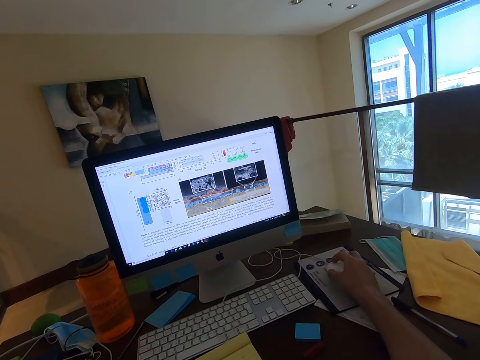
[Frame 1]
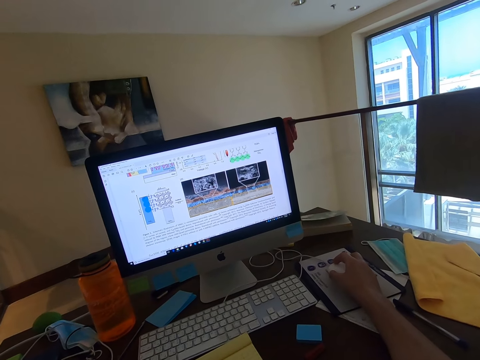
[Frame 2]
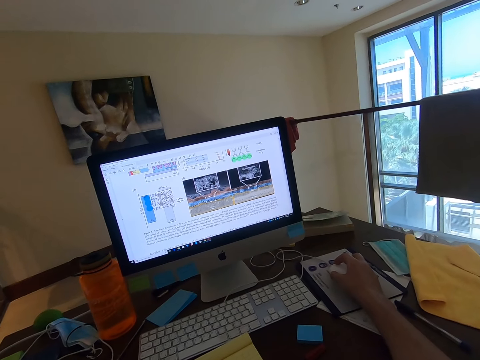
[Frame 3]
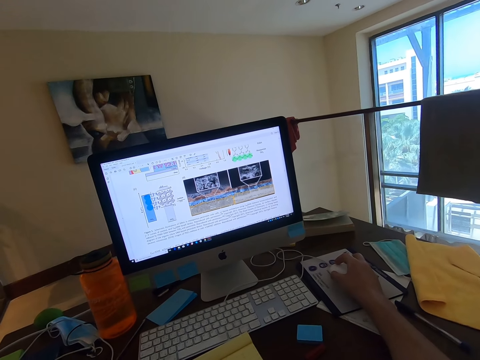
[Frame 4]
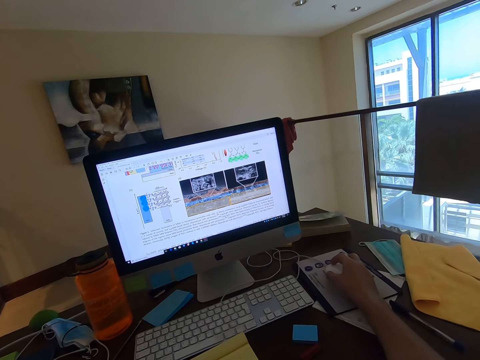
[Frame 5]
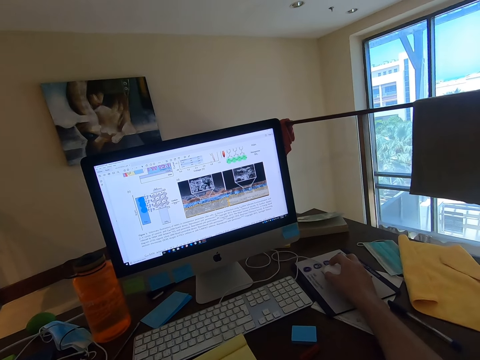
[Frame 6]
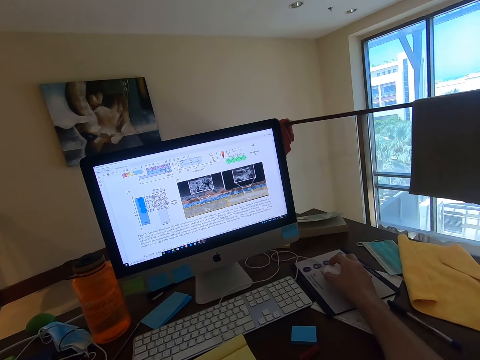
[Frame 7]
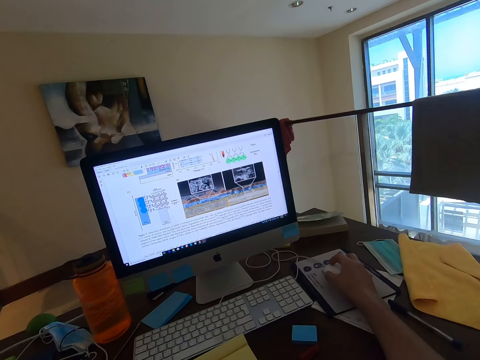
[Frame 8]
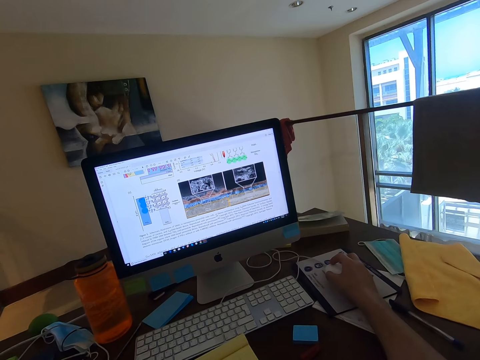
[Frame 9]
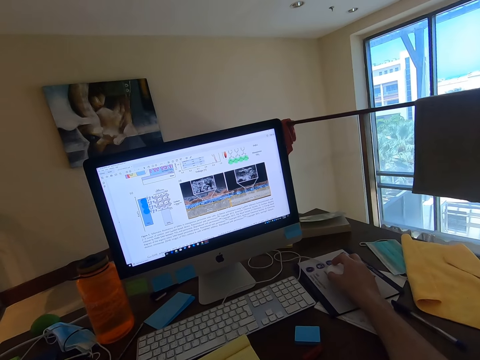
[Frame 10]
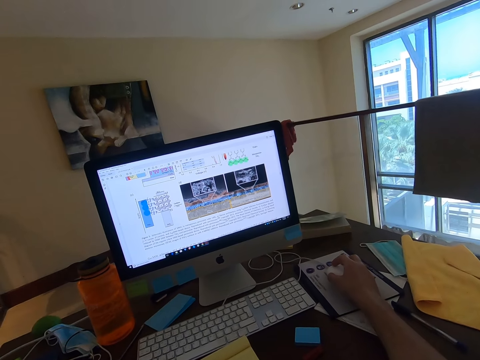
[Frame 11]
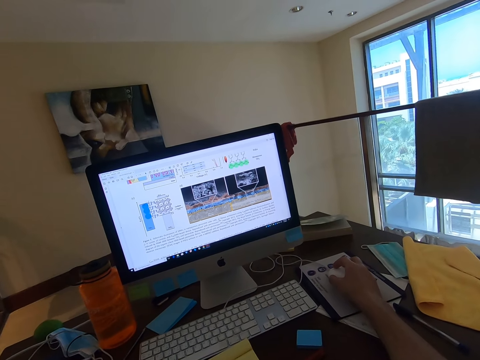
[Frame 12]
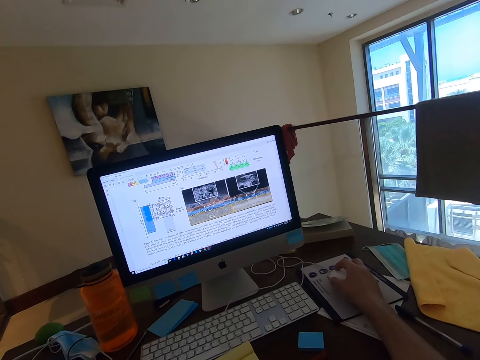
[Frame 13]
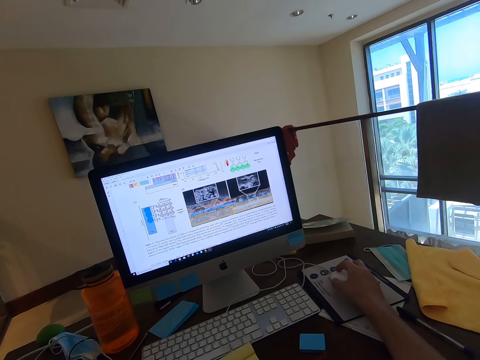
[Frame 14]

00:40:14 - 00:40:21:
The camera wearer reads through the document.

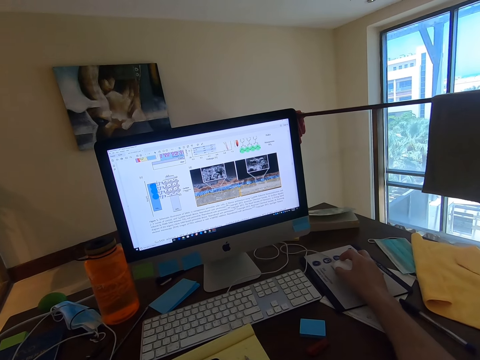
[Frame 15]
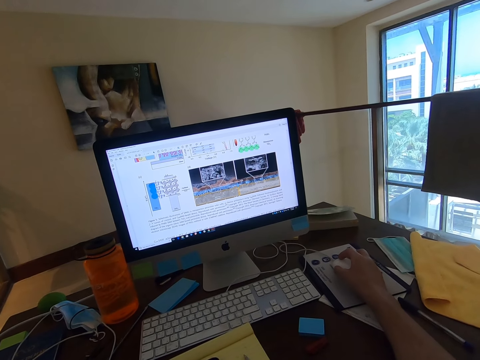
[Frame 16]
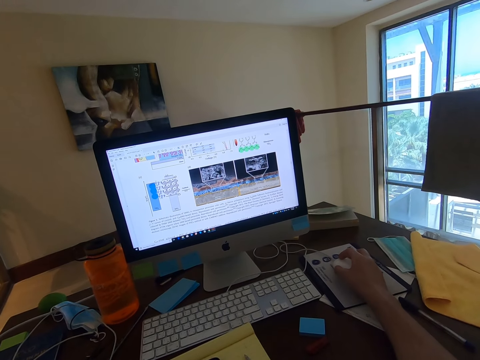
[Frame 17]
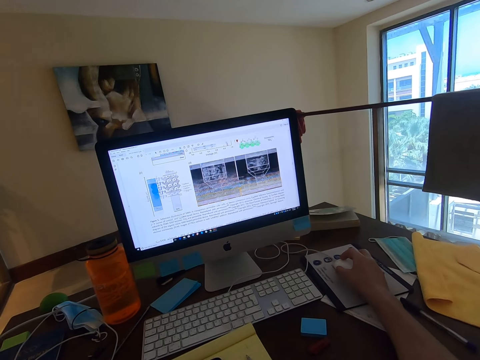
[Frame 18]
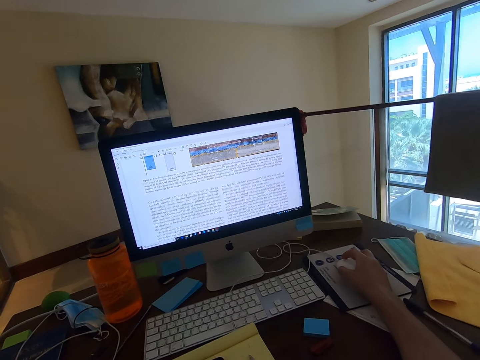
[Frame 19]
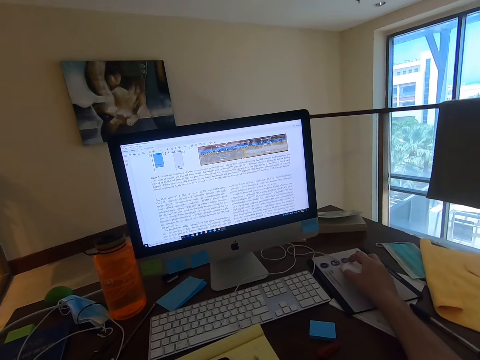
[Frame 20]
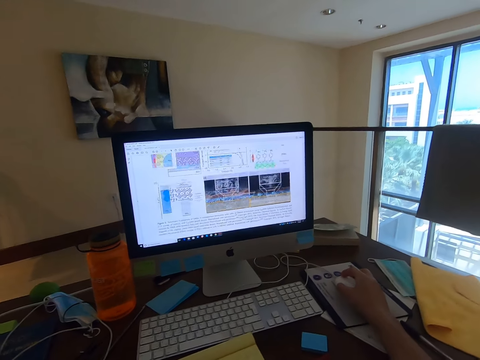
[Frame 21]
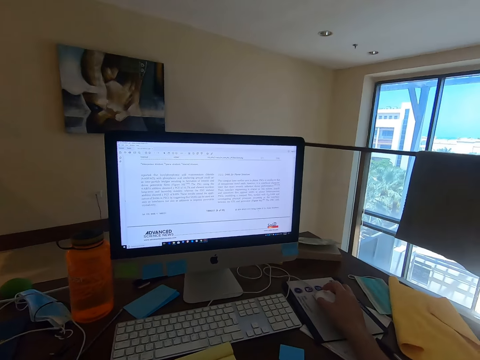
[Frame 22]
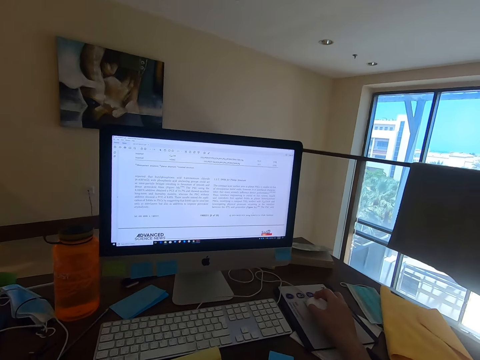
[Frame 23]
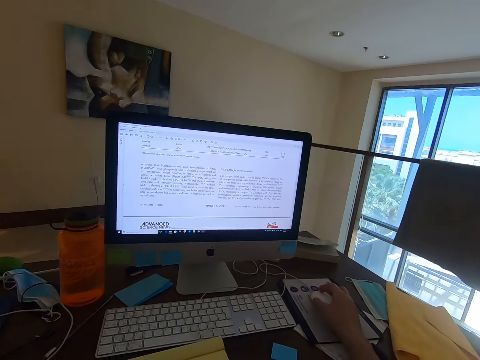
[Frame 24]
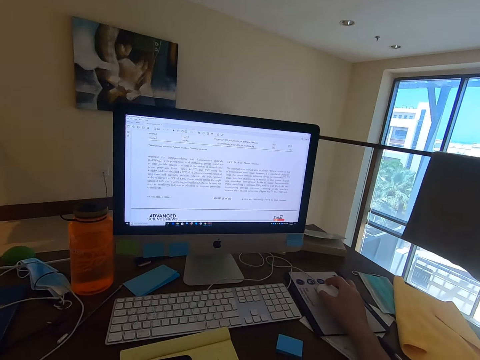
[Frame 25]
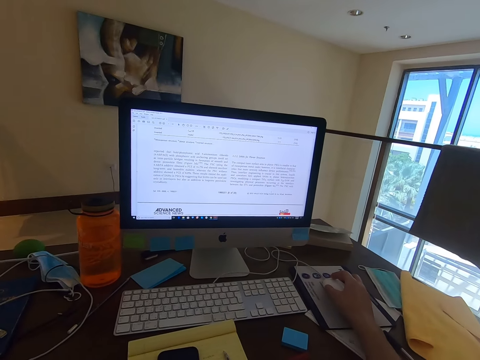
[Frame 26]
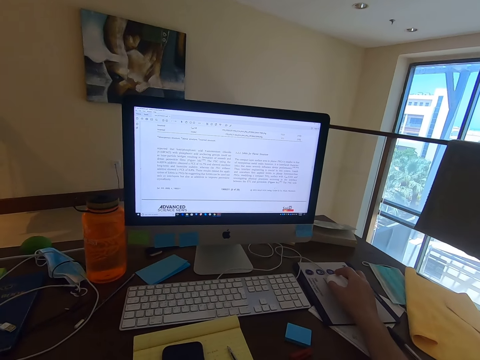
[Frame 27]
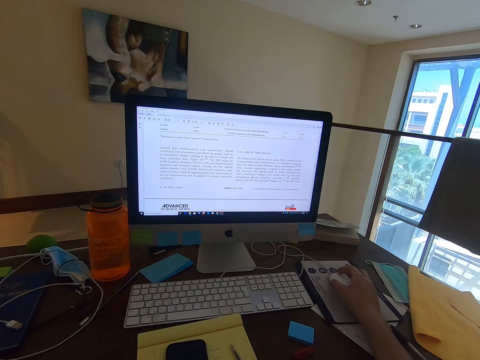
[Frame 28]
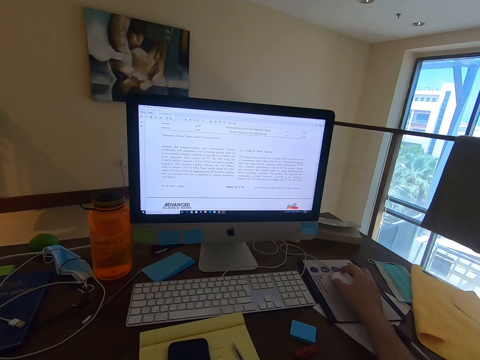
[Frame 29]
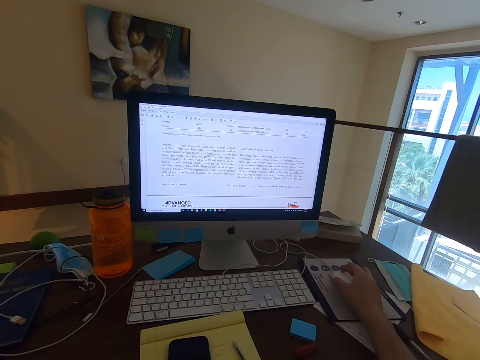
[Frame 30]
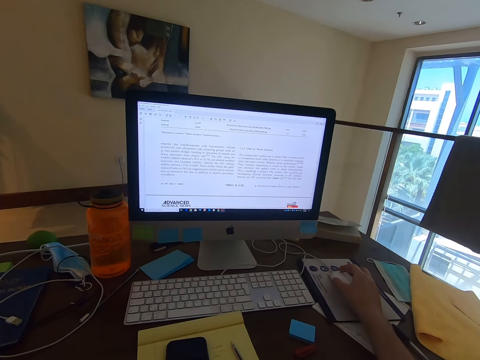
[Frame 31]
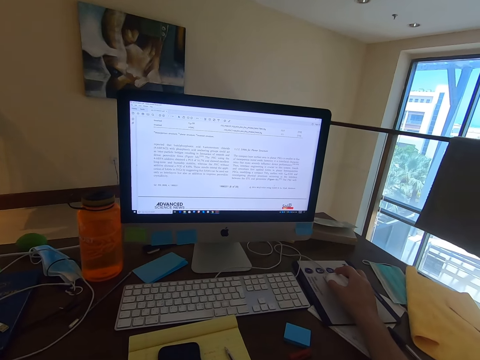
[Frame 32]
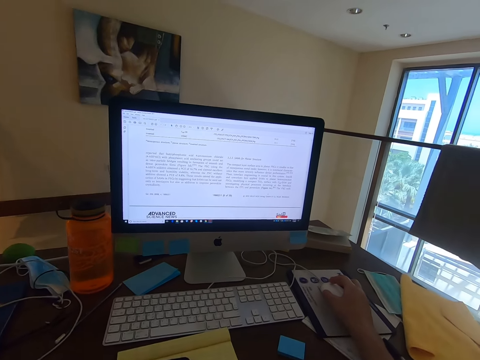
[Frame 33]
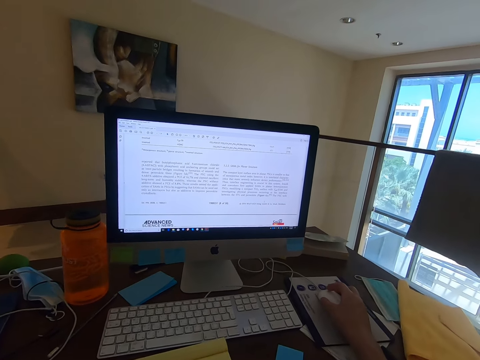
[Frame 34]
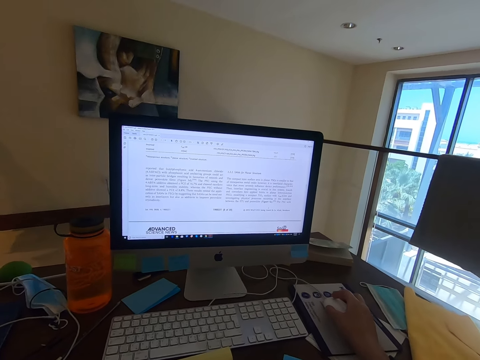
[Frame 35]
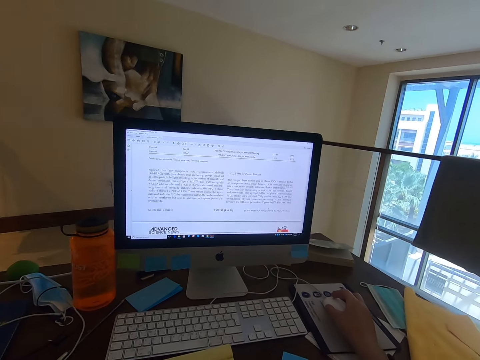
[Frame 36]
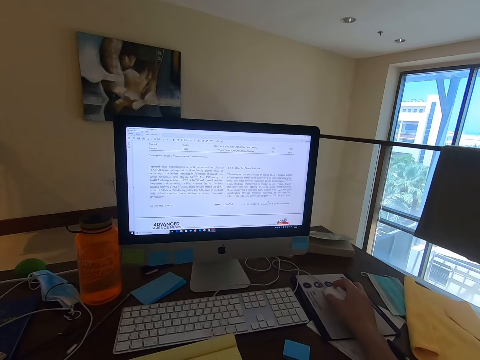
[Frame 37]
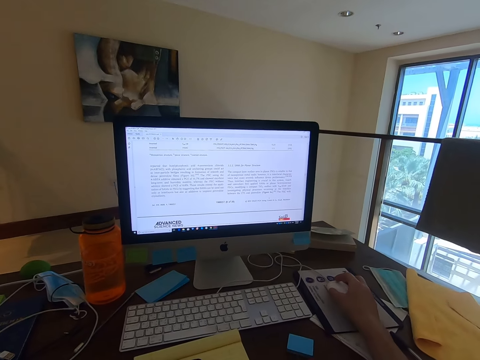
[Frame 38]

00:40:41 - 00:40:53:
The camera wearer scrolls on the document or article with the mouse wheel. They read the article in the computer.

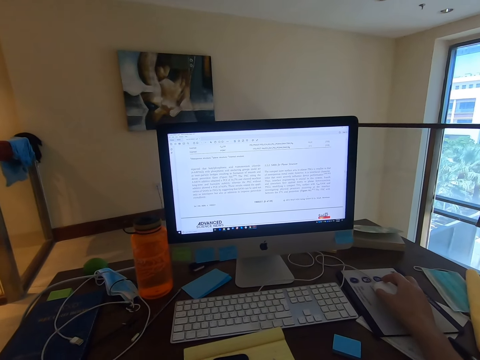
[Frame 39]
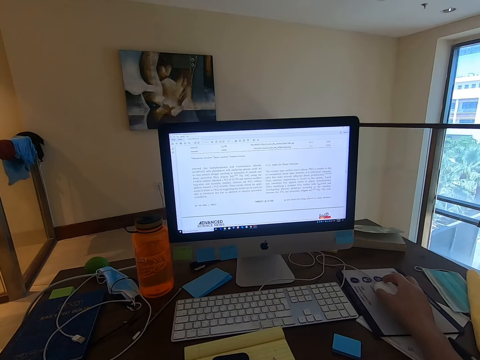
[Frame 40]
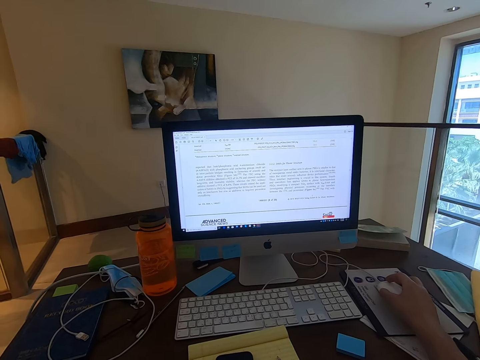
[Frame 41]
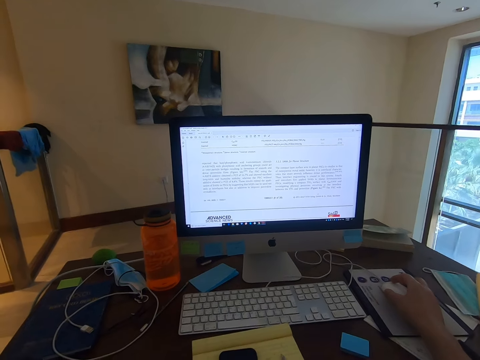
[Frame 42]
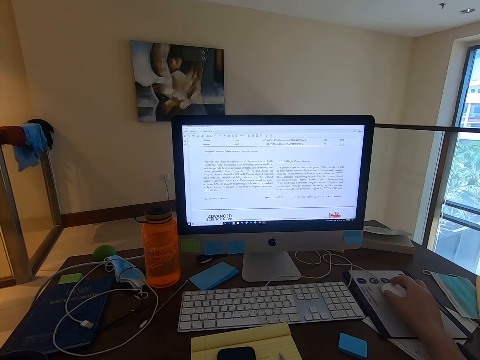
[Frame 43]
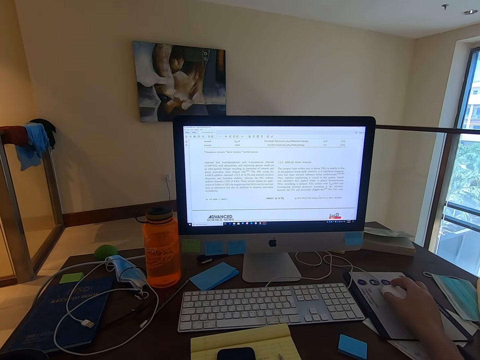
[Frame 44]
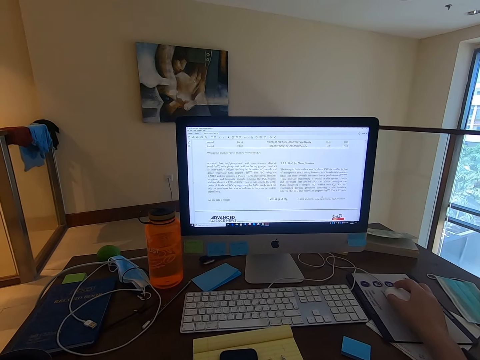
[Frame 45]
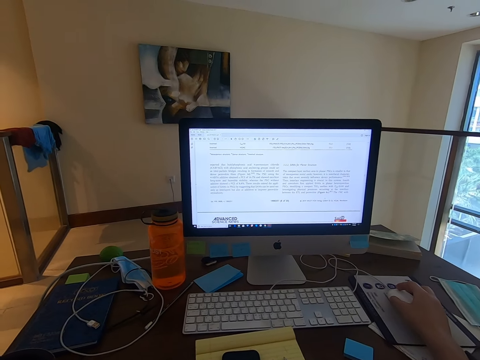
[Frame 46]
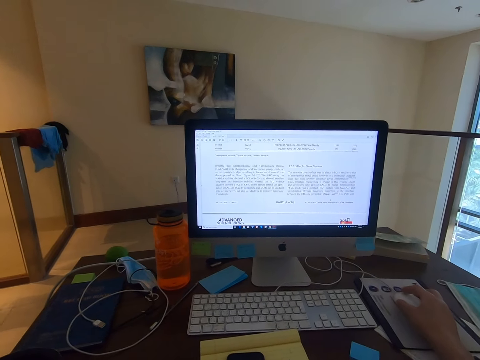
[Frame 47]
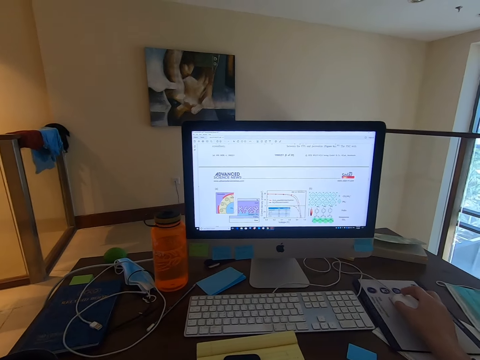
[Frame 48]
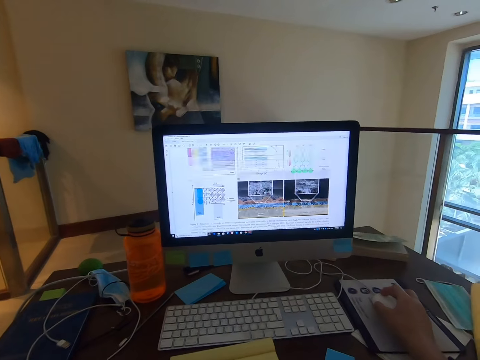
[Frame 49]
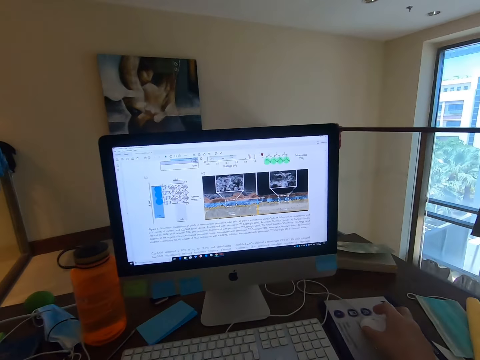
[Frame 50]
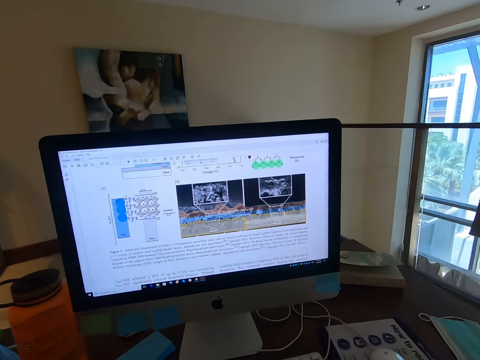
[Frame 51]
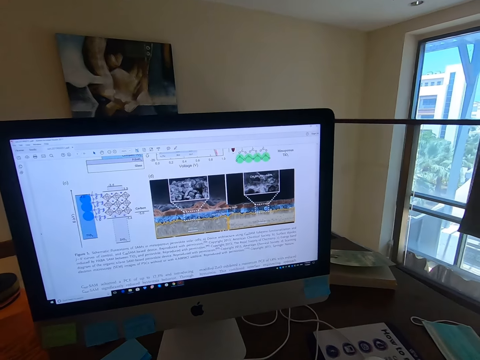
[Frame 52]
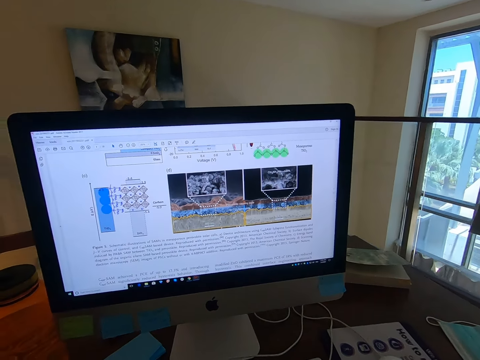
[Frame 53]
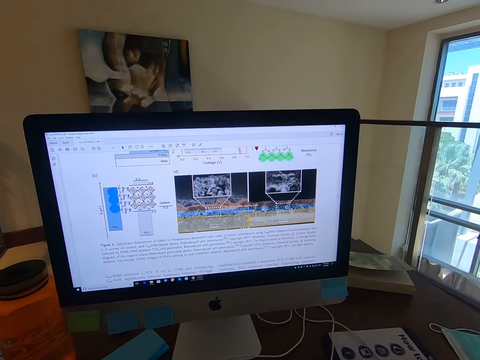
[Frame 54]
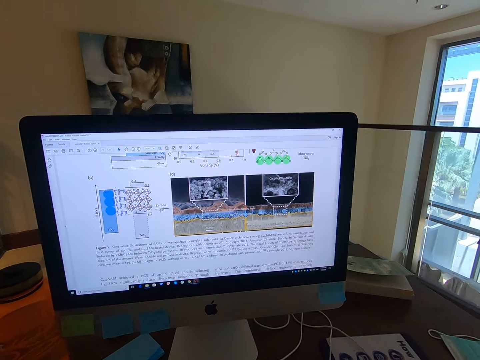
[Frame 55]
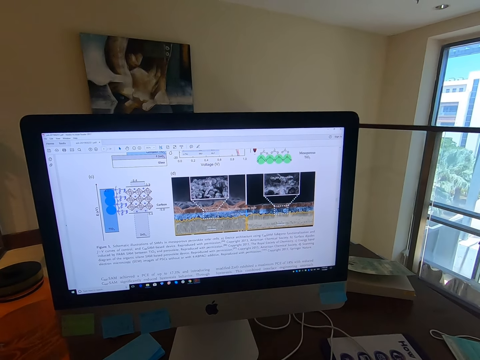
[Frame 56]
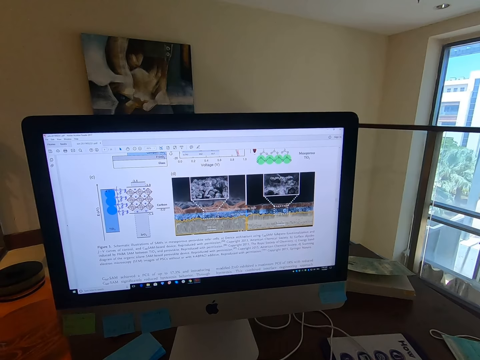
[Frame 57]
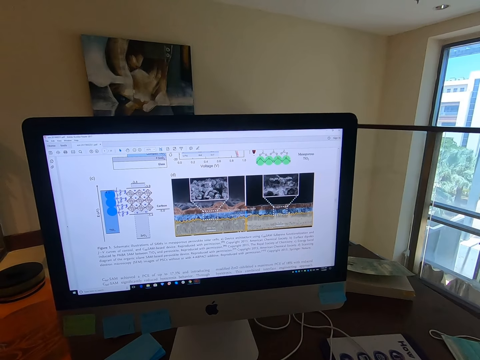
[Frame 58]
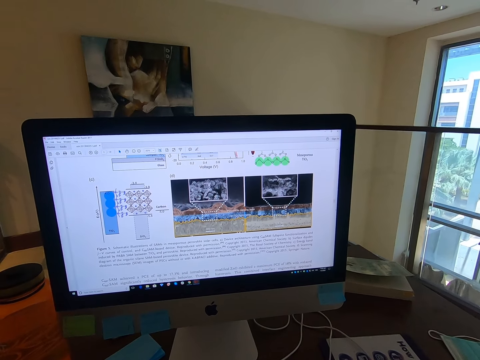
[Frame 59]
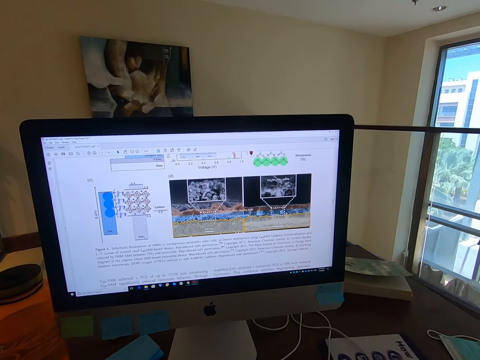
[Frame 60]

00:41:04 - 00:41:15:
The camera wearer scrolls the article in the computer on the mouse wheel. They read the article in the computer.
